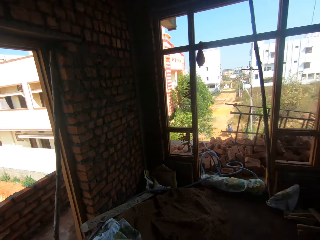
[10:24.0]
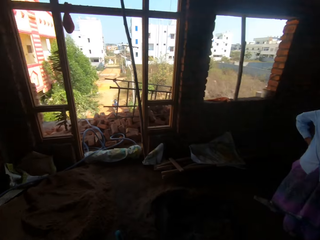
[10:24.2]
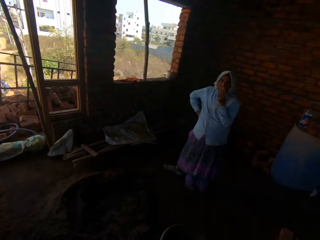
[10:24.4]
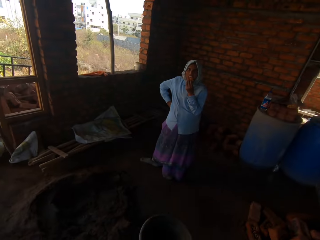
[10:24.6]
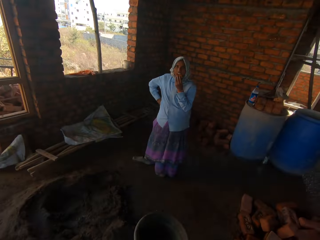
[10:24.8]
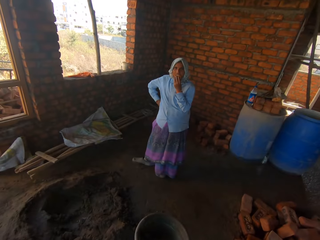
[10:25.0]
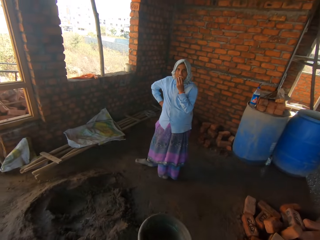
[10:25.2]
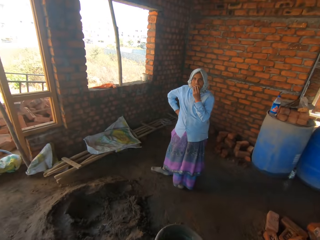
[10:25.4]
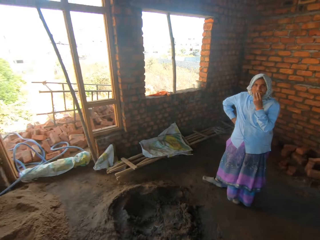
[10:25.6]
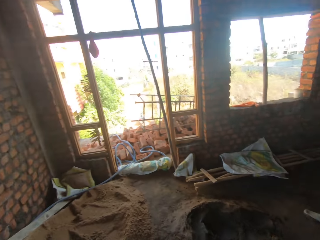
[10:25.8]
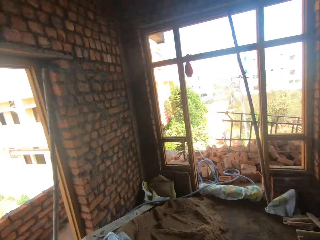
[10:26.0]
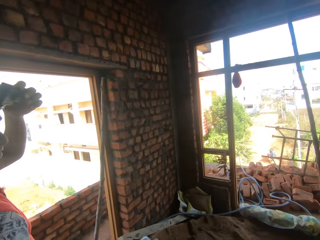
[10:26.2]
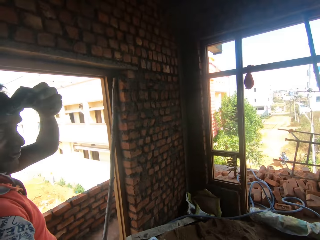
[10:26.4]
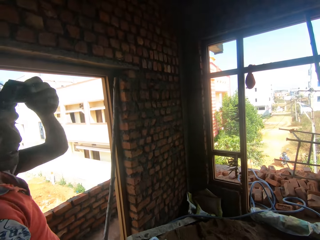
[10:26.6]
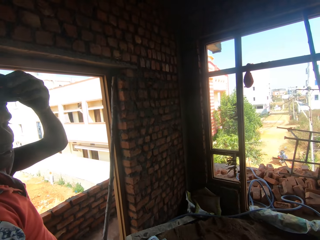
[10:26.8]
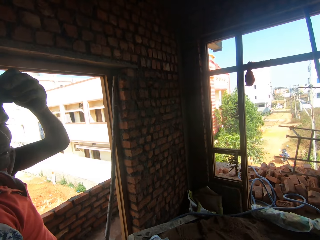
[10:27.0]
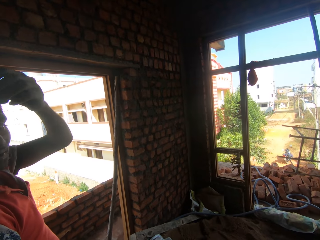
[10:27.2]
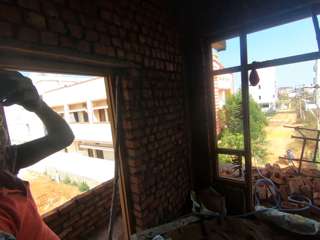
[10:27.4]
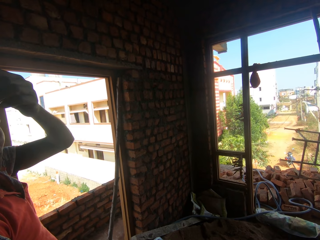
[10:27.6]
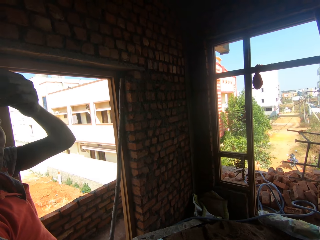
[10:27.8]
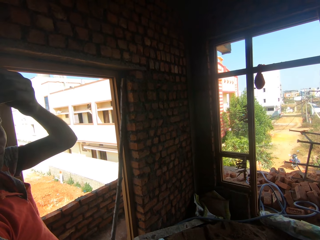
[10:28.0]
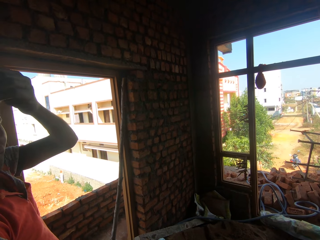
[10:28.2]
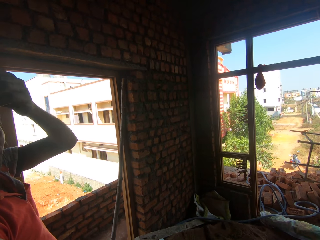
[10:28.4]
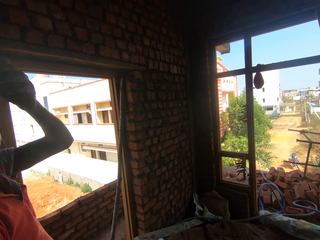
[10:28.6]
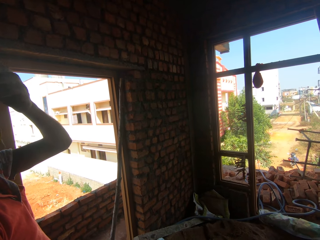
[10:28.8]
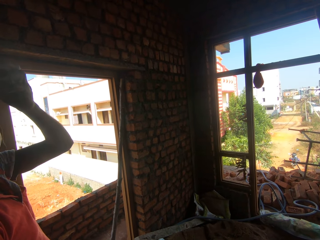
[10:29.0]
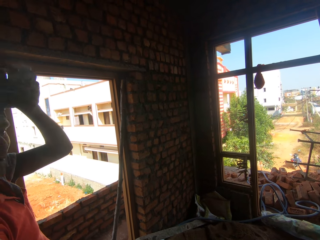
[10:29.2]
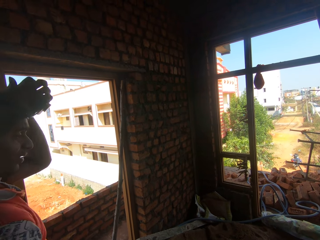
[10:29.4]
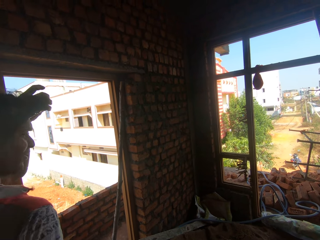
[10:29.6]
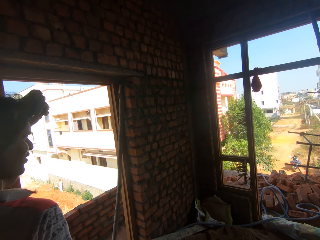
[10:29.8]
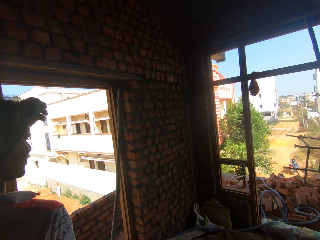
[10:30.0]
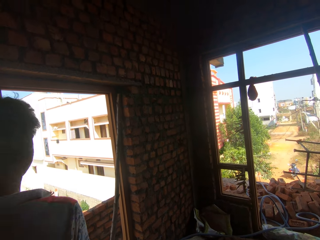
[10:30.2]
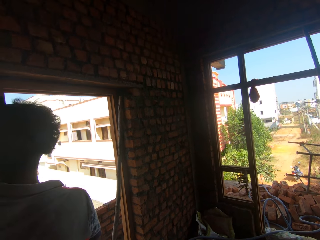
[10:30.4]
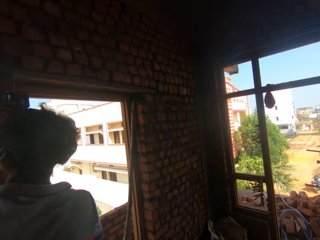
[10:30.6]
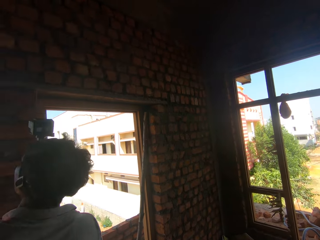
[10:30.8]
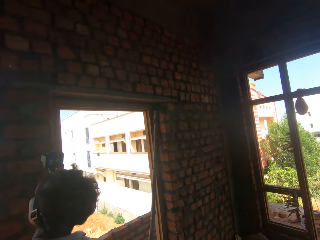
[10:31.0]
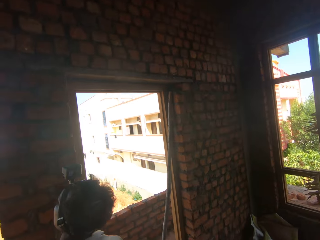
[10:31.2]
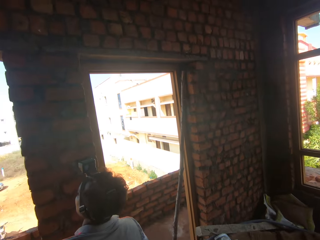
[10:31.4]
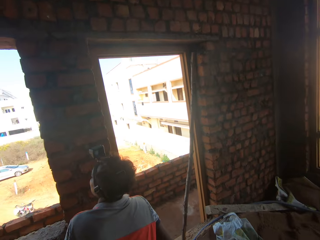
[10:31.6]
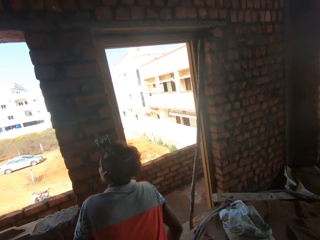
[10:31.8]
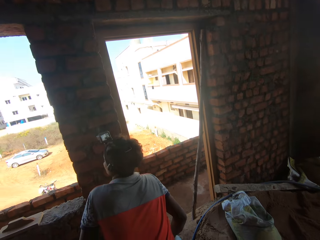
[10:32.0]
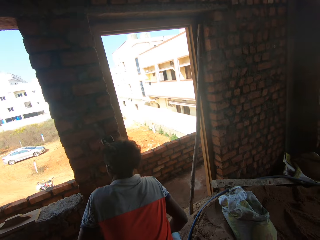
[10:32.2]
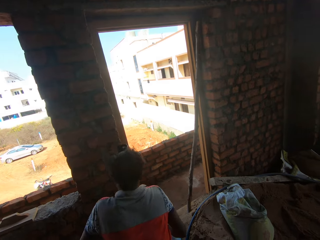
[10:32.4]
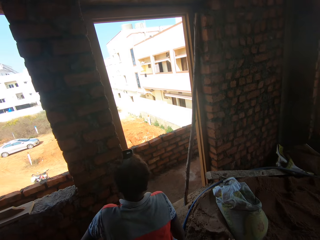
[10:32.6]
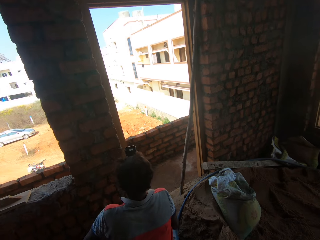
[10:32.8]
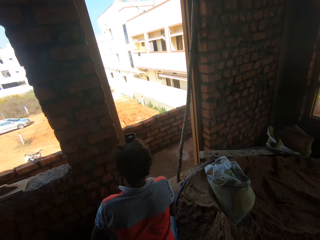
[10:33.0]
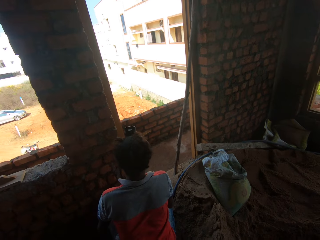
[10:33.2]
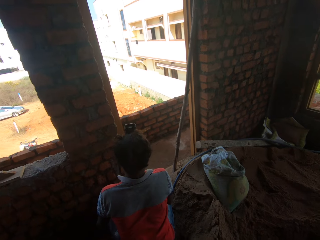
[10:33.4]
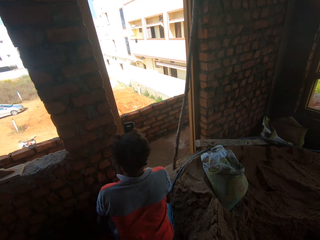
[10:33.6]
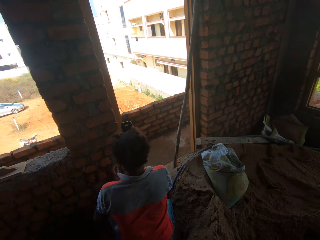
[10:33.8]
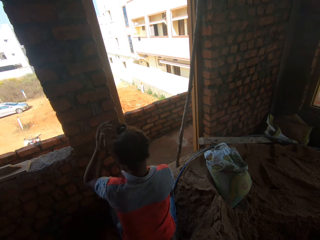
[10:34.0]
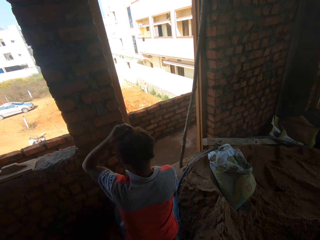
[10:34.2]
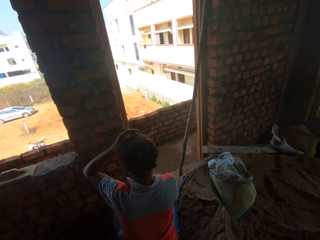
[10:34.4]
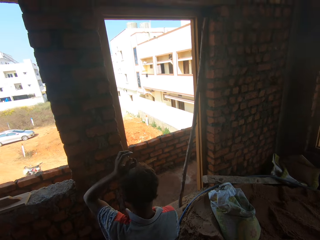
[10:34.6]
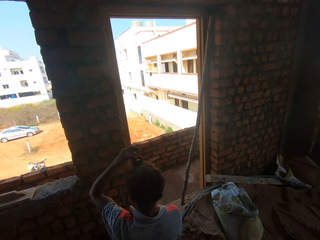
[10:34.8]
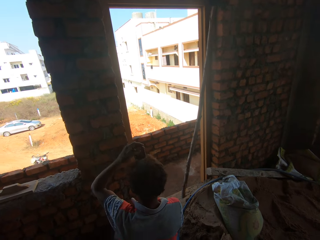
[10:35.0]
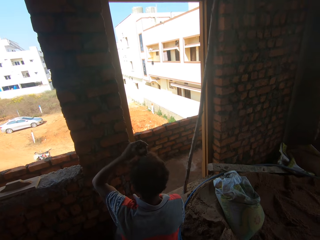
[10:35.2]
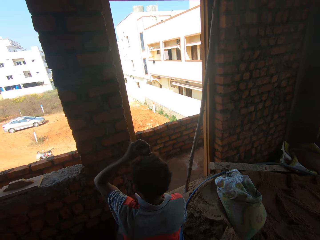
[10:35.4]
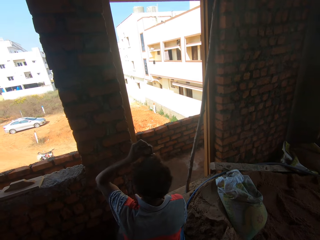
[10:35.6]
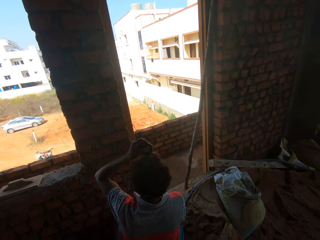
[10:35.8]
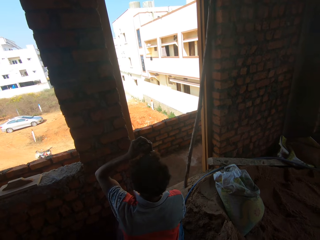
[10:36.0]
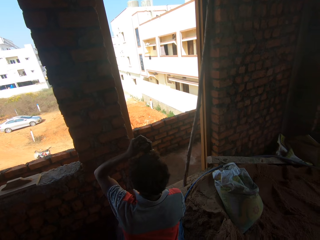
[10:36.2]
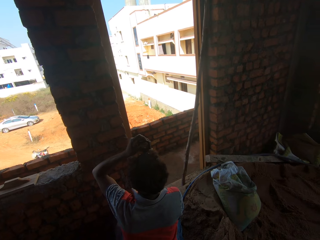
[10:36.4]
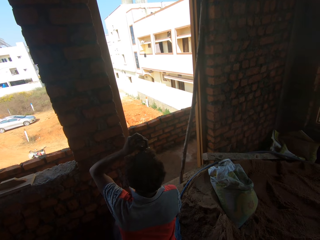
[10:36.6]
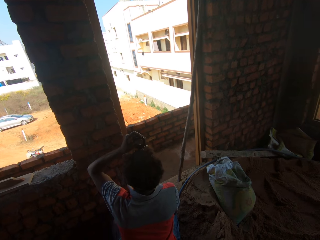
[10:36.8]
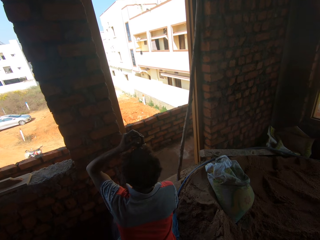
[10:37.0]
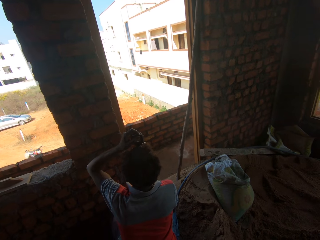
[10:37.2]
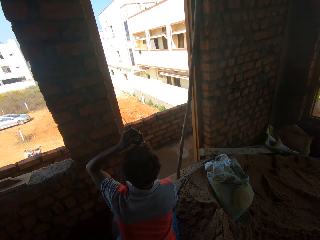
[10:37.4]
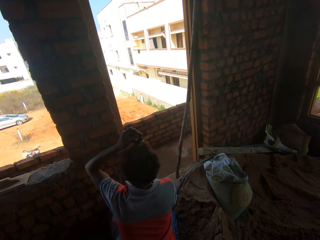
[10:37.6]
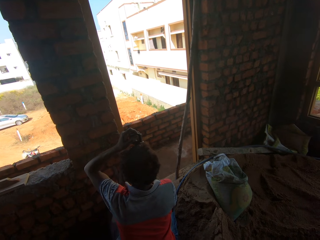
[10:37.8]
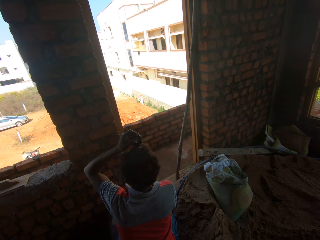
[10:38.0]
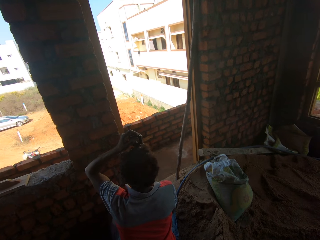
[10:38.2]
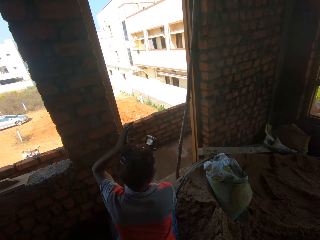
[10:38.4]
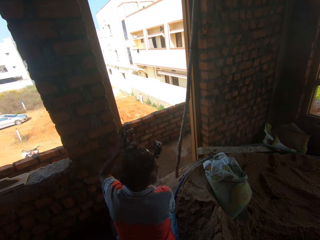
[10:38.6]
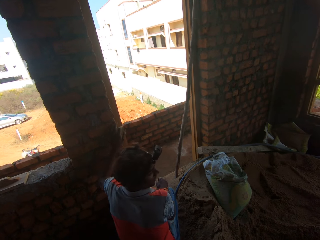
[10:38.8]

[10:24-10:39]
The camera wearer looks around the room. They look at the wall. A man bends on his knees. He touches a camera.

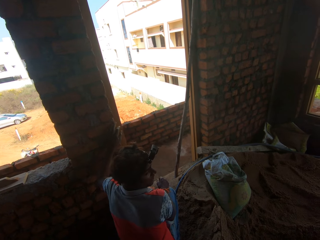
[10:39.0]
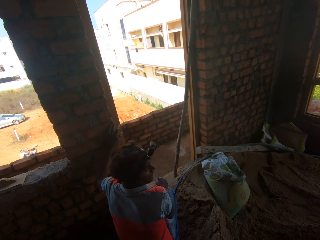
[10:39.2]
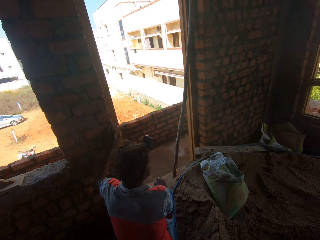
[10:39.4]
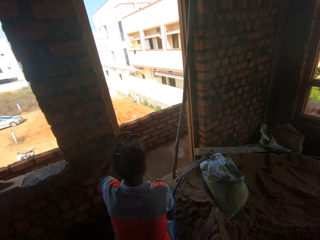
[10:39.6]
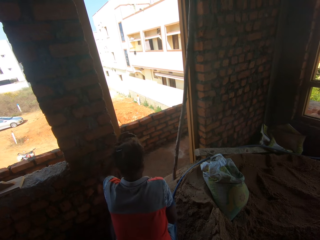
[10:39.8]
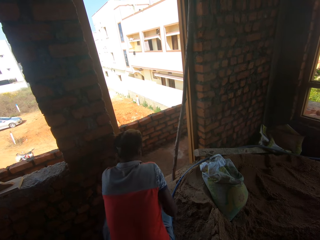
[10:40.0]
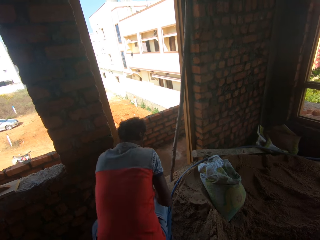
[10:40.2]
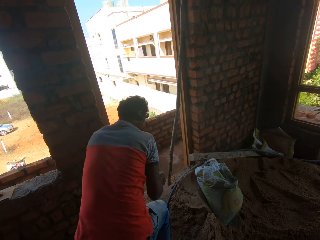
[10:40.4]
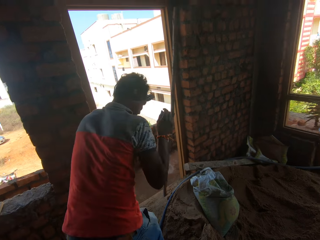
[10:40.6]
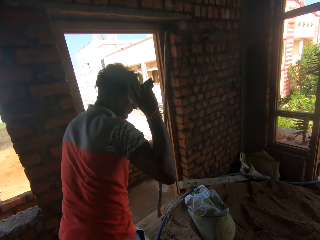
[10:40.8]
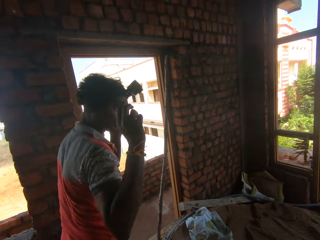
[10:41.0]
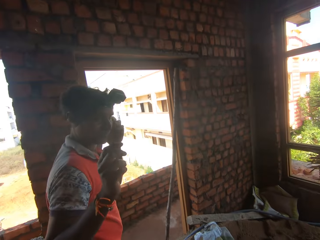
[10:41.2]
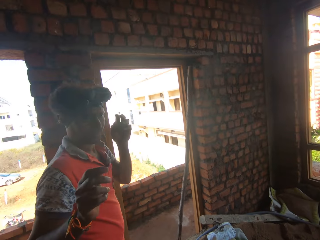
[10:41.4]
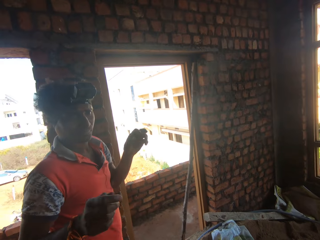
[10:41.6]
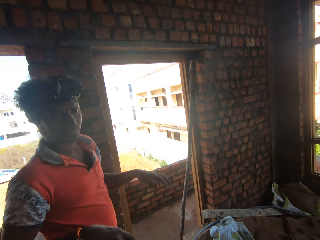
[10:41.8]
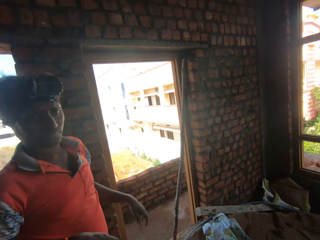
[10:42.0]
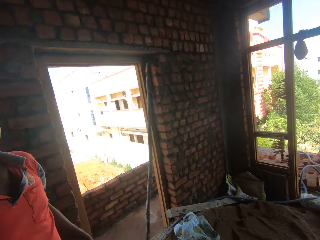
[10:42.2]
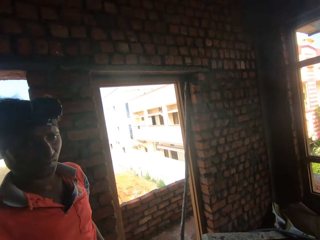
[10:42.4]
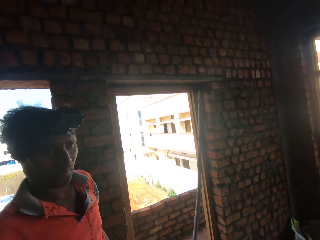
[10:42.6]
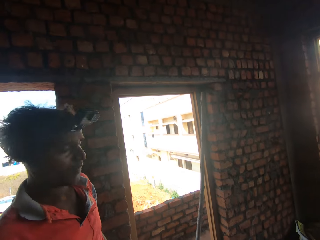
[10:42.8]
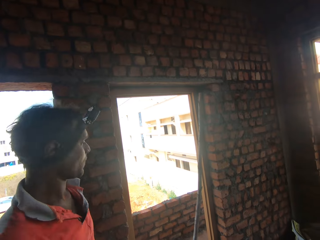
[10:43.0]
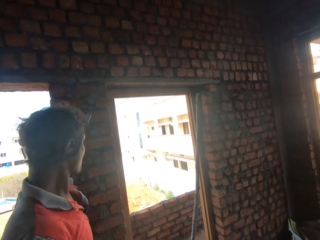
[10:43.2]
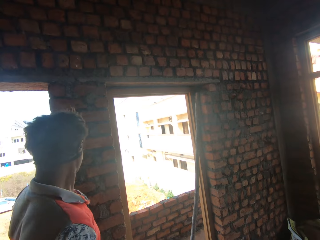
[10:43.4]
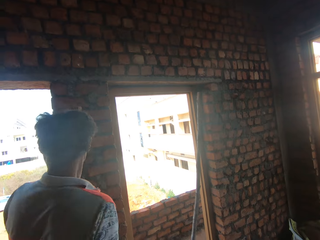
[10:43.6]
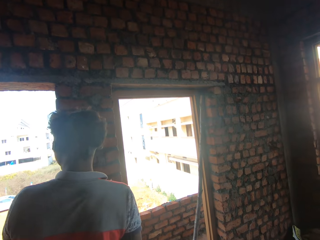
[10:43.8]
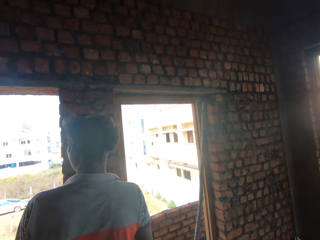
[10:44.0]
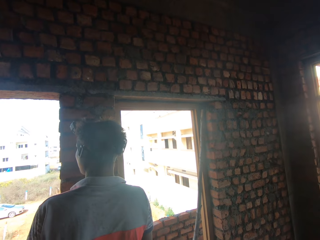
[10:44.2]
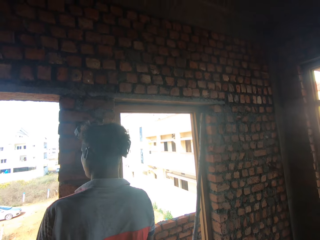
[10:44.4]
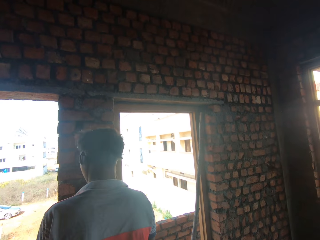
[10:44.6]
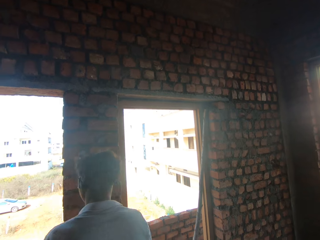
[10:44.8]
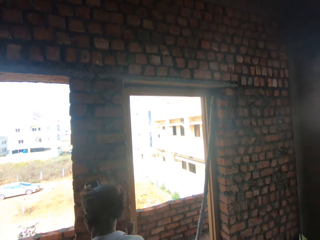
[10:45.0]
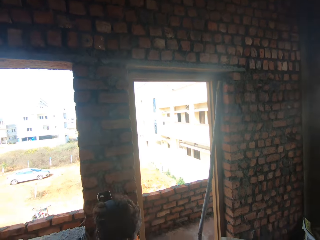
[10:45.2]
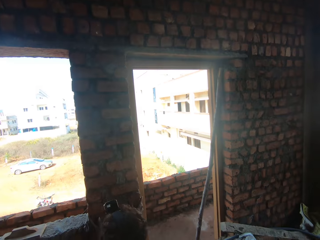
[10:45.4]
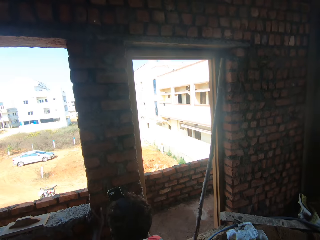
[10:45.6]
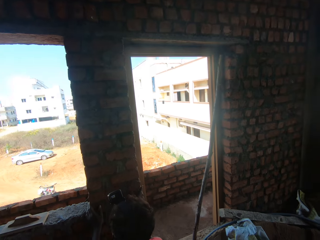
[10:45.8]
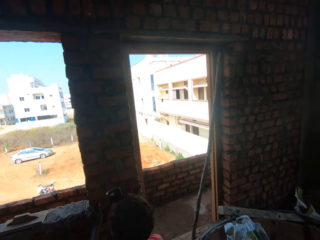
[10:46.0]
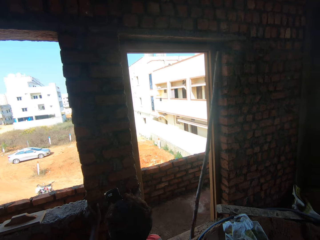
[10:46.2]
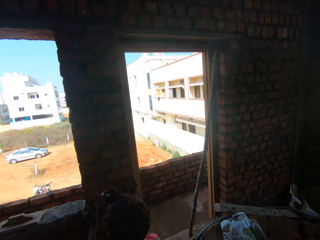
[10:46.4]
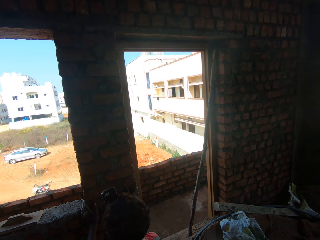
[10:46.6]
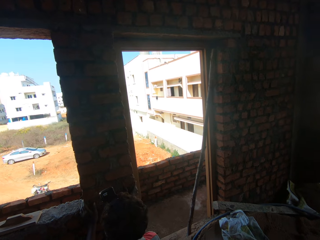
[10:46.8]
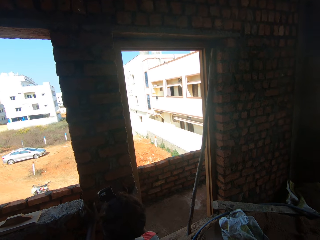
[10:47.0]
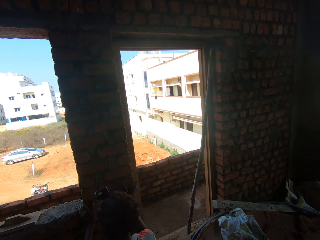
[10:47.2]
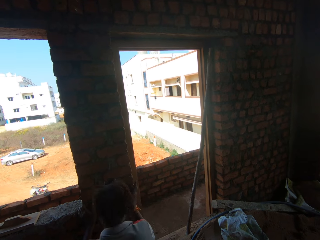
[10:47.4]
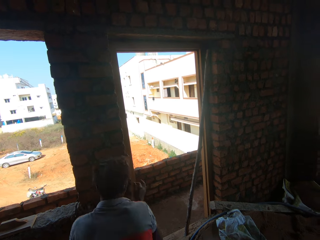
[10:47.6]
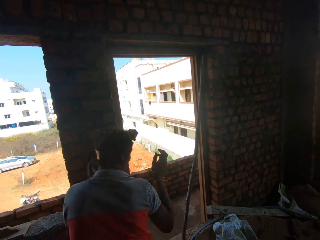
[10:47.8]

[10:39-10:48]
The camera wearer looks at the man. The man bends down.
